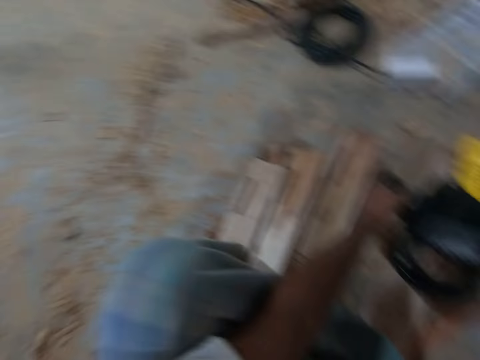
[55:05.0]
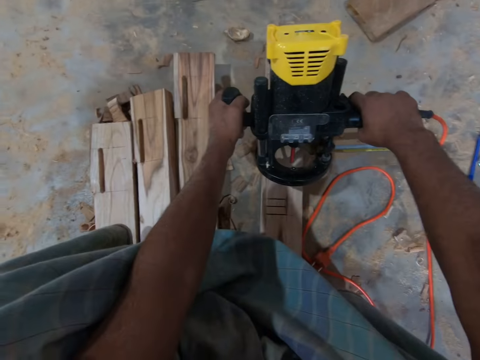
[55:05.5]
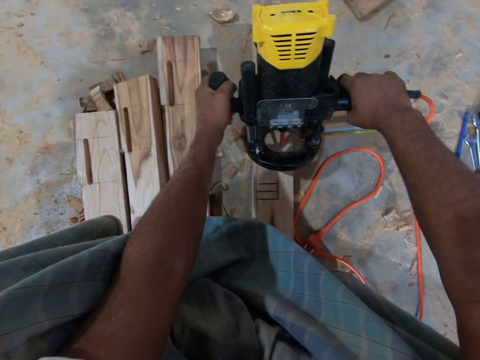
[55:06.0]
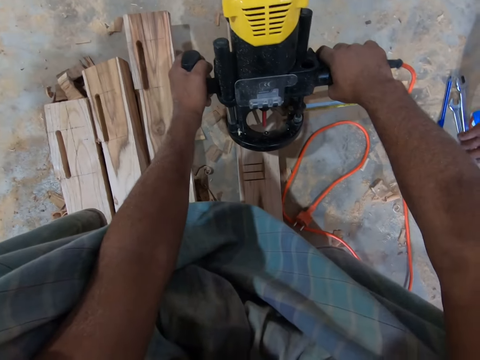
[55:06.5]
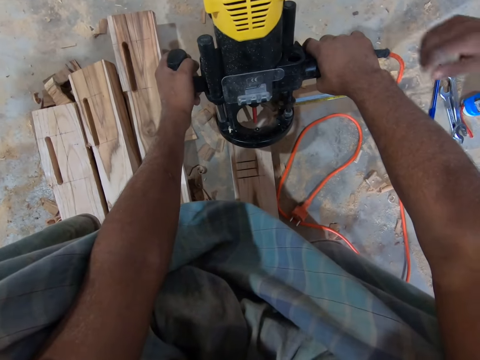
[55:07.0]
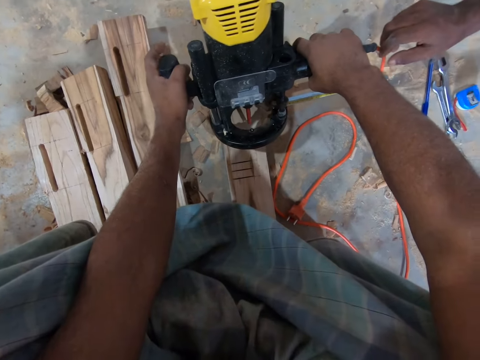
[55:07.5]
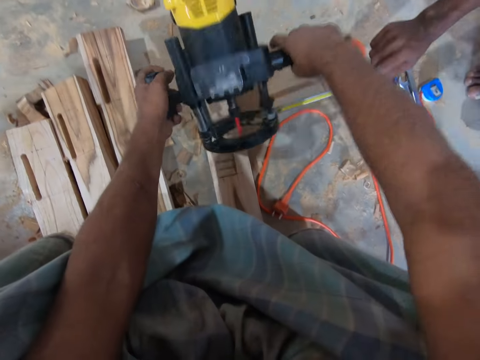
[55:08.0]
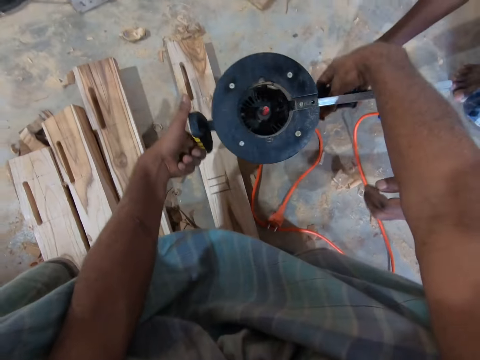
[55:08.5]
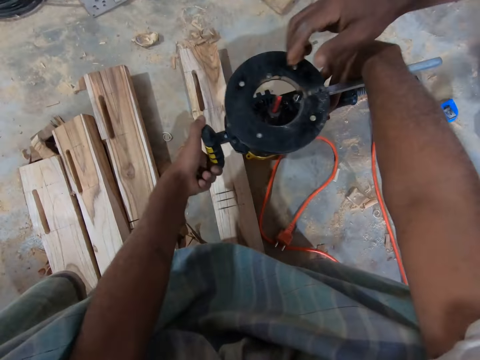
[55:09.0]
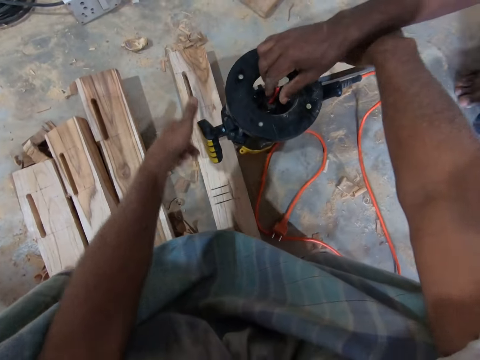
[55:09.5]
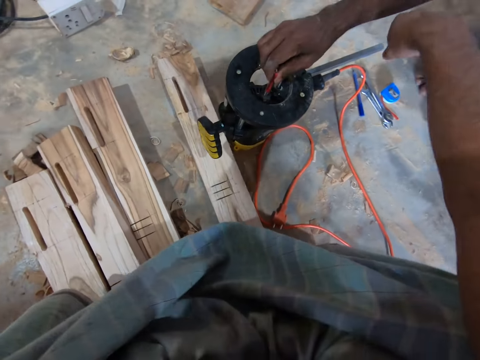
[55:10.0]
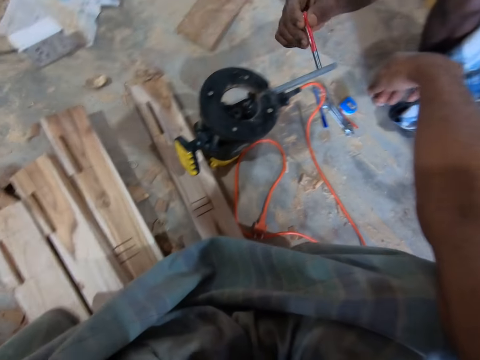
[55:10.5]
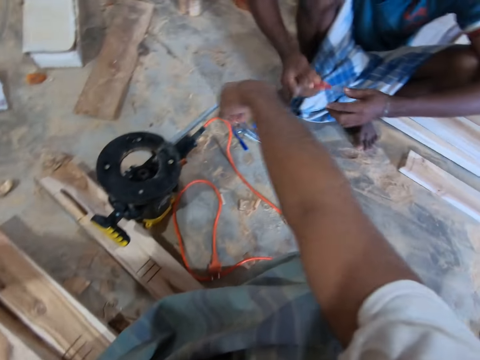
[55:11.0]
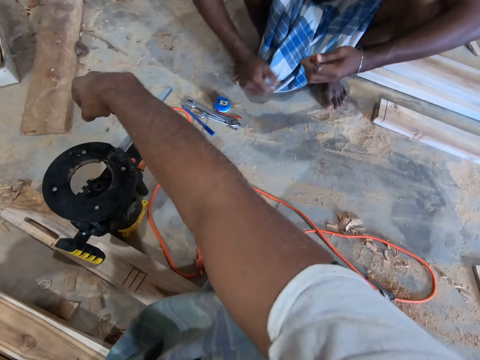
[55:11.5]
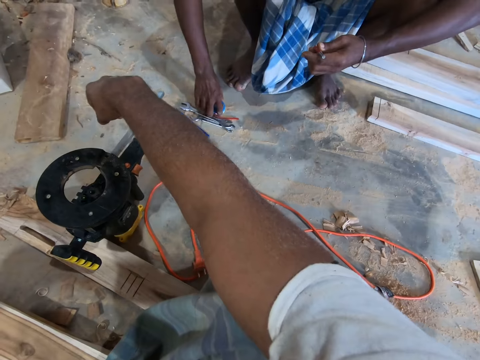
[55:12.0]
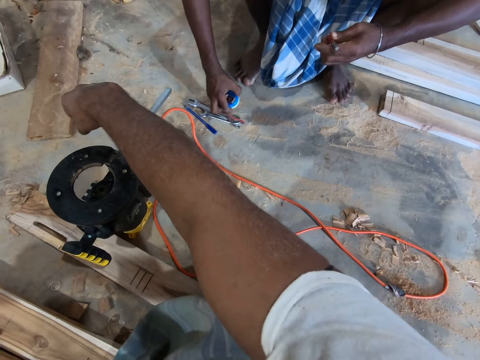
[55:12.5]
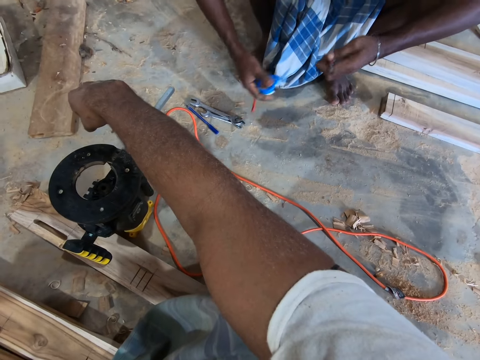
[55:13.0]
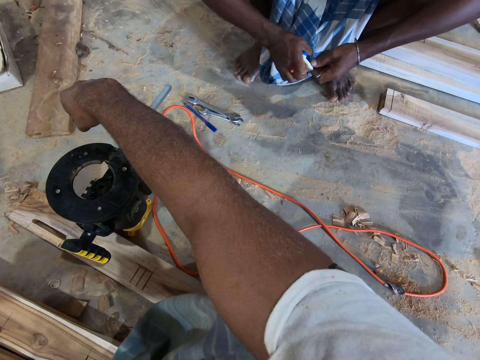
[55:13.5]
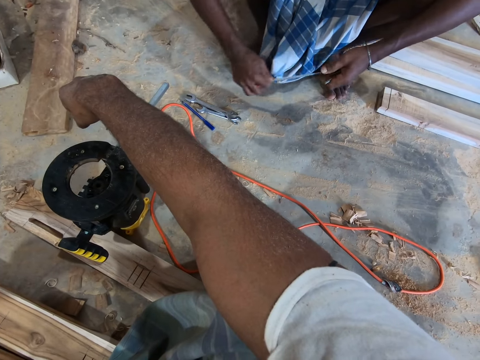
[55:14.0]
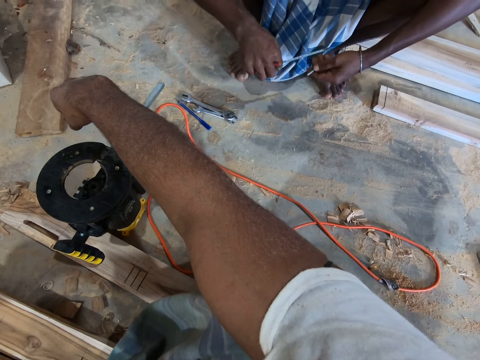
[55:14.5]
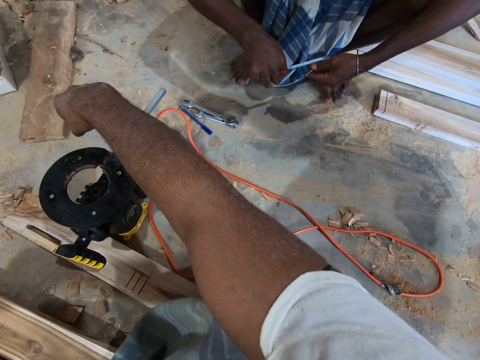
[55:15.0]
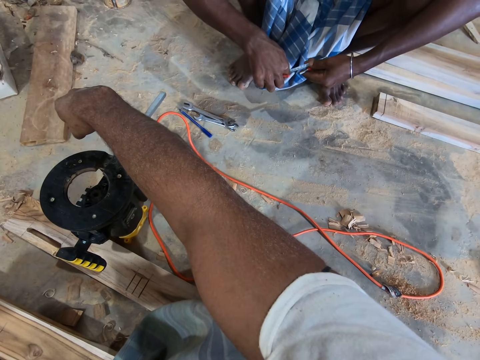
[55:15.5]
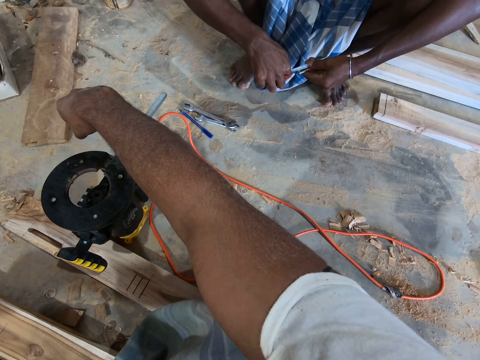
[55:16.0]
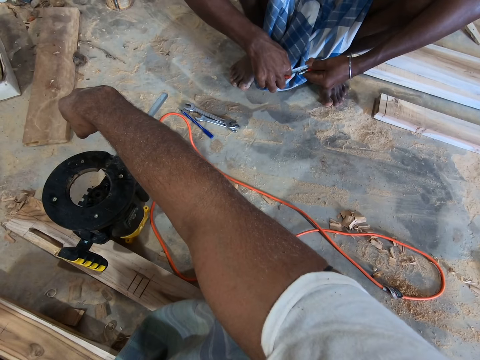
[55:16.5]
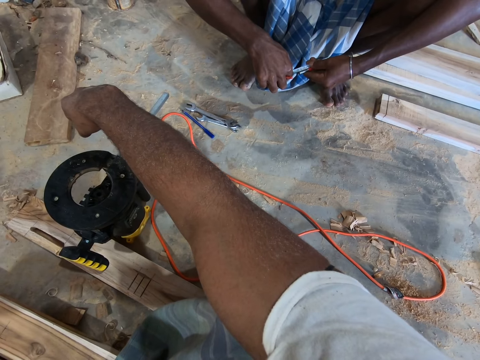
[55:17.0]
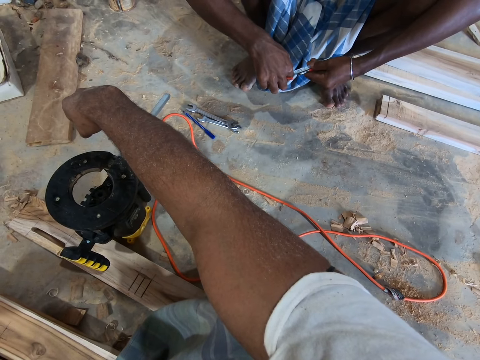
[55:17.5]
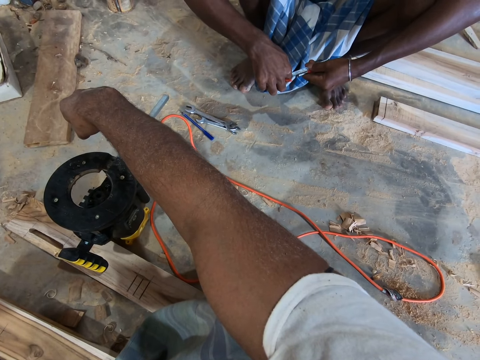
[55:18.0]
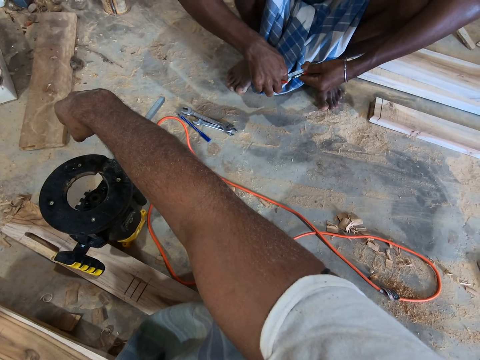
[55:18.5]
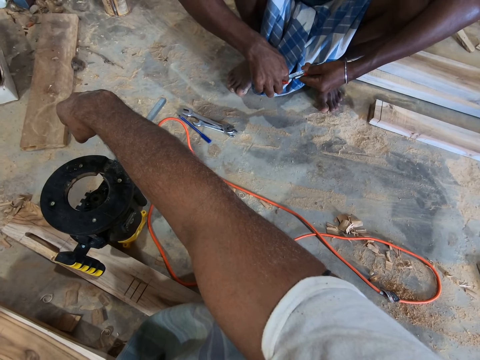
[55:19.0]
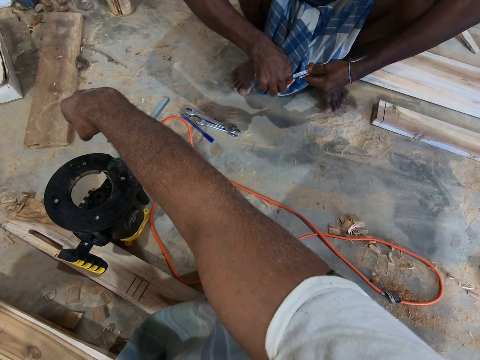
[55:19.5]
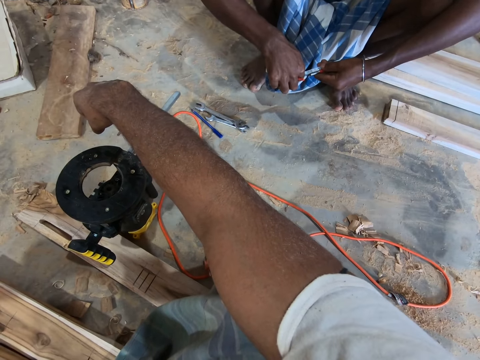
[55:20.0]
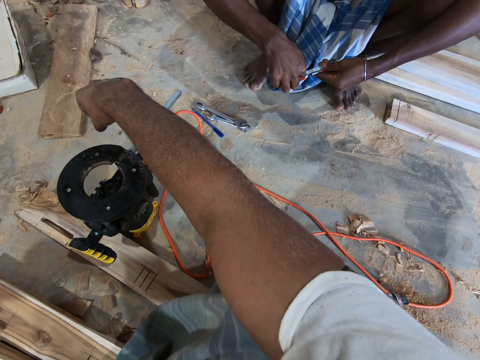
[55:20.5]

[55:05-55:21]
The camera wearer turns the electric wood router with both hands. The man removes a bit from the electric wood router with his right hand. The man passes the bit from his right hand to his left hand. The man picks up a tape measure from the floor with his right hand. The man pulls the tape measure in his right hand with his left hand. The man measures the bit in his left hand with the tape measure in his right hand.

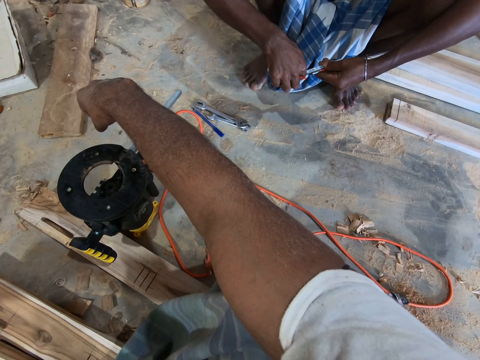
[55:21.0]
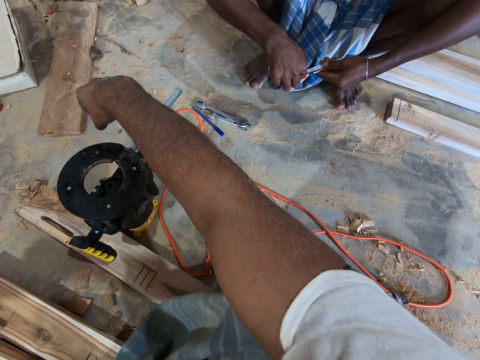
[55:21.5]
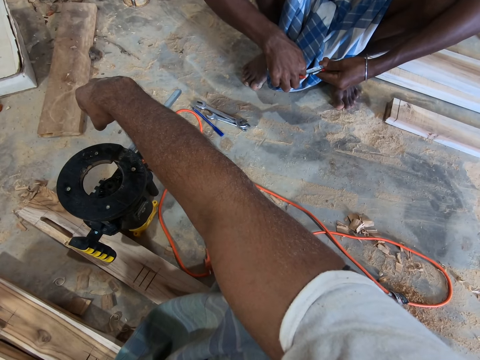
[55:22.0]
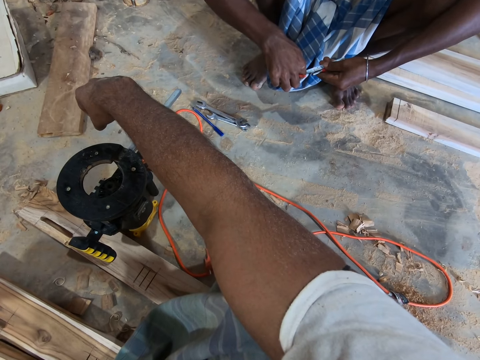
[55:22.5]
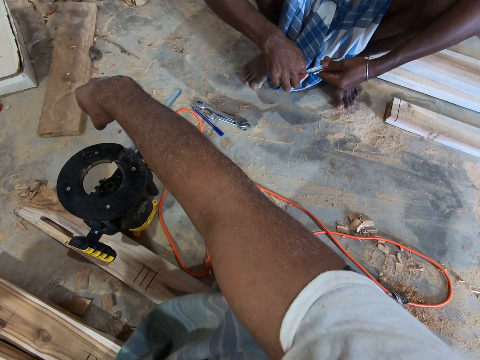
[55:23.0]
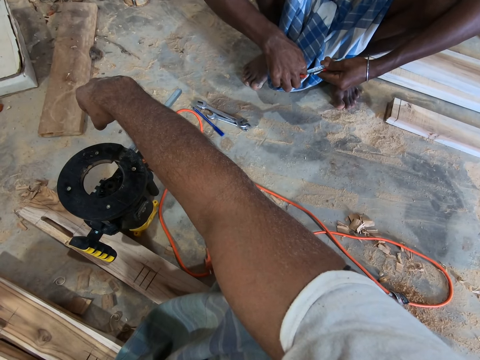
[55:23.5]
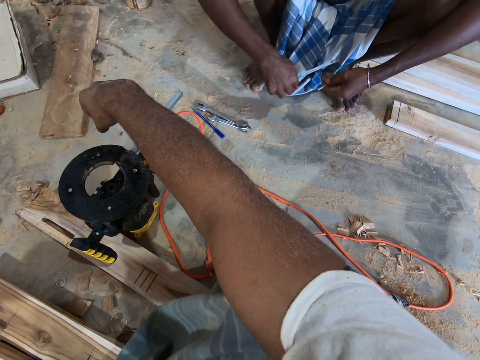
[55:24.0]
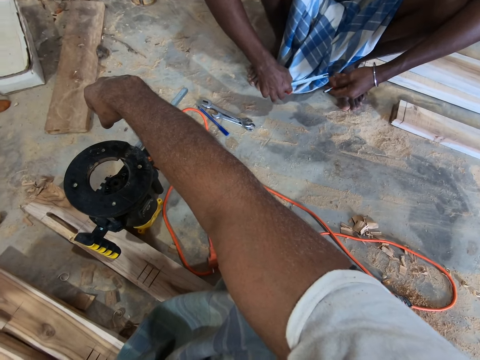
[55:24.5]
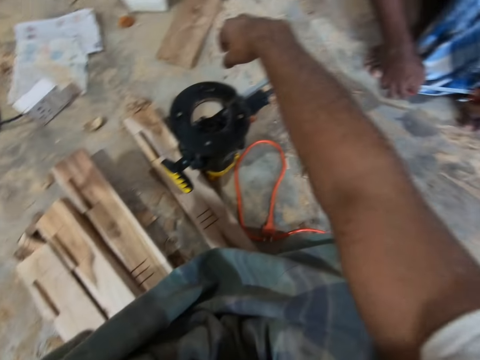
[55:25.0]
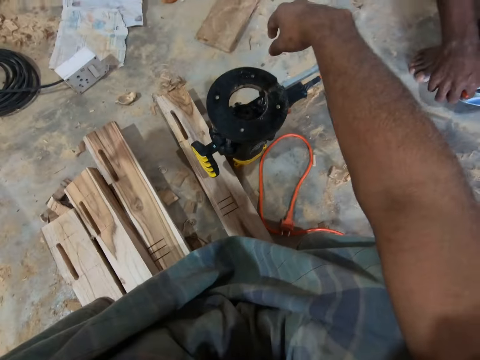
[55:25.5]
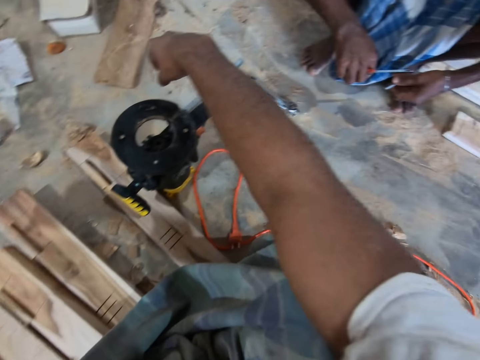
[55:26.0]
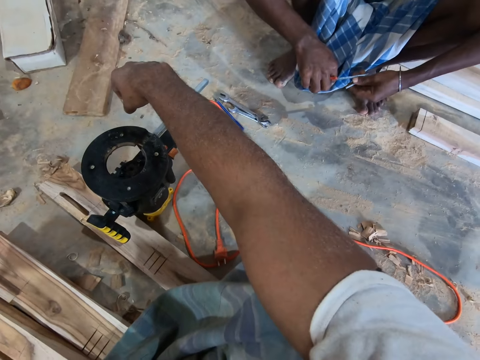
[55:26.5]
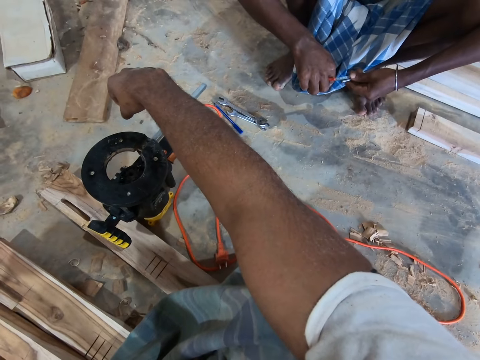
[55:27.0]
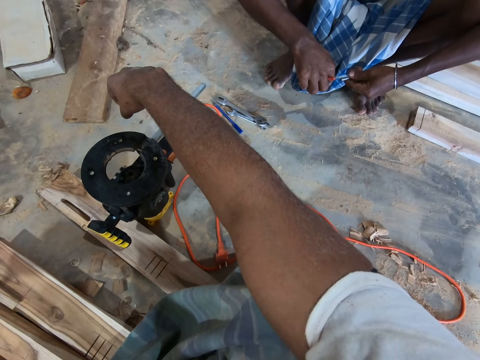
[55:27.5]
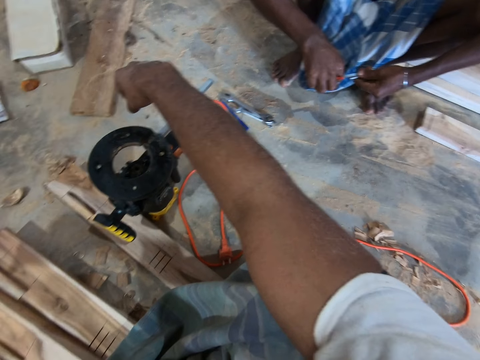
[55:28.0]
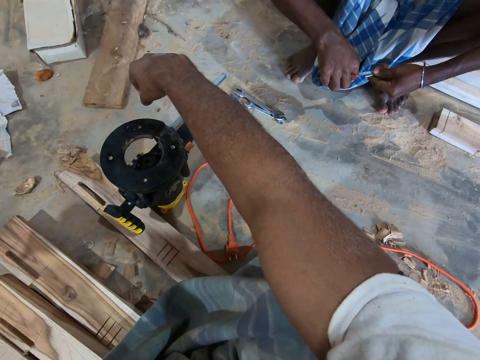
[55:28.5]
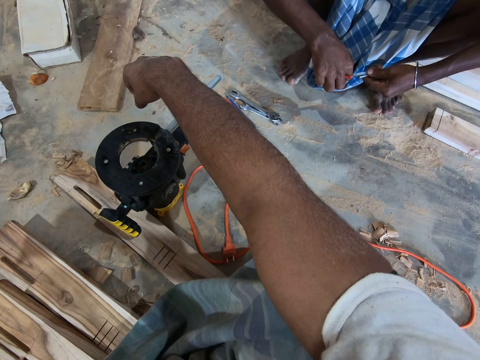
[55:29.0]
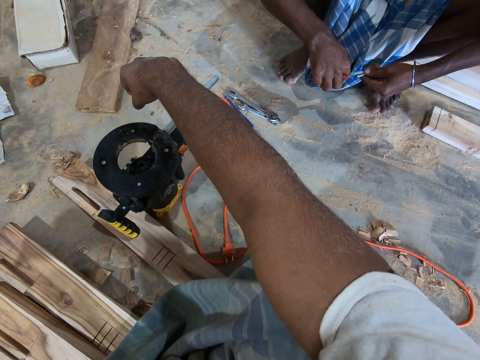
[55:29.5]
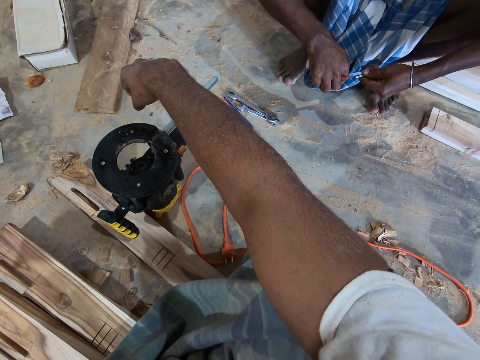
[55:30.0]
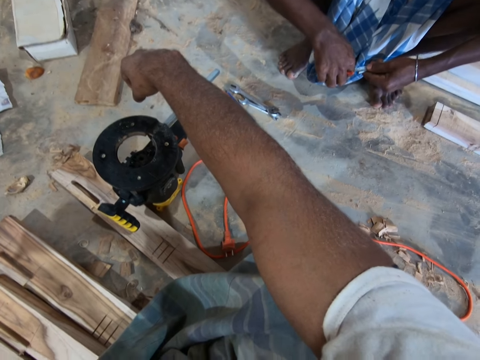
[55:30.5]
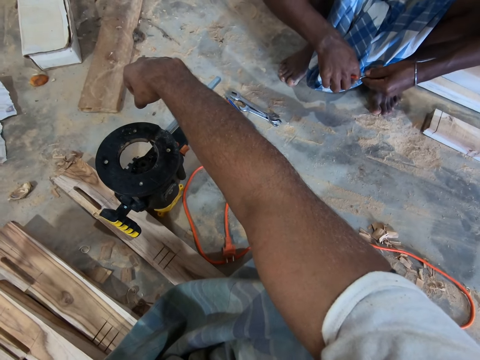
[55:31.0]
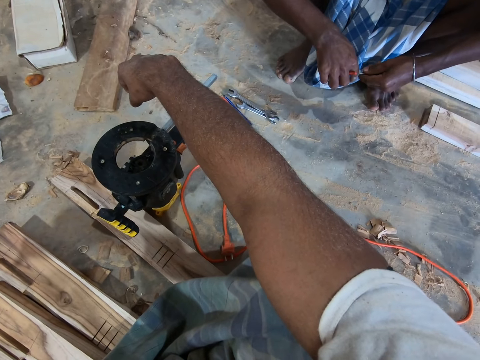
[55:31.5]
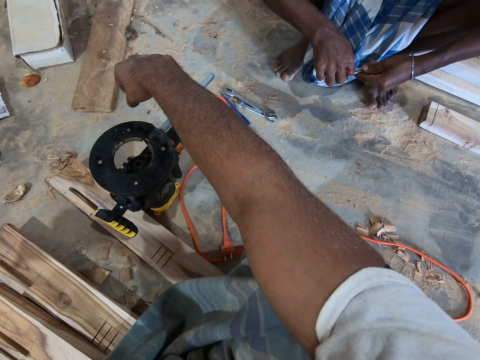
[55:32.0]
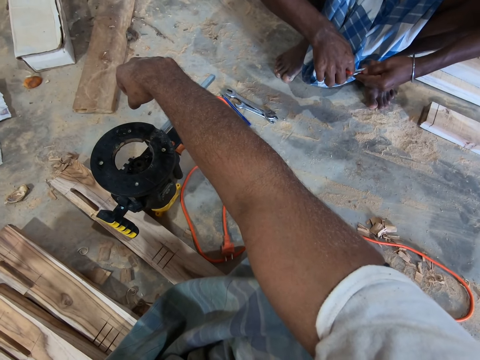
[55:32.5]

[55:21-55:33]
The camera wearer squats.
